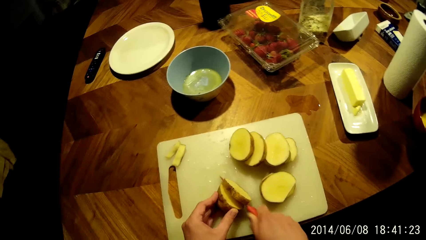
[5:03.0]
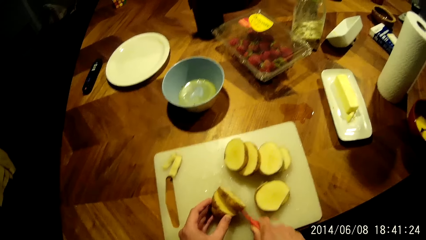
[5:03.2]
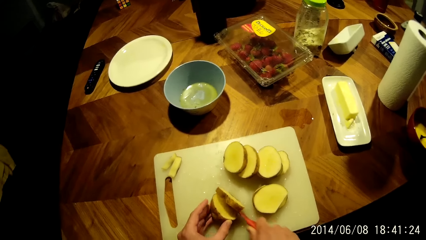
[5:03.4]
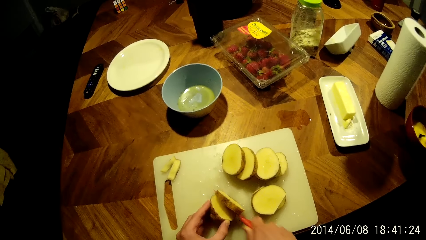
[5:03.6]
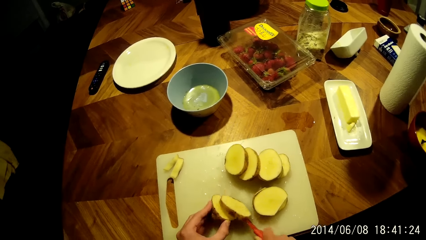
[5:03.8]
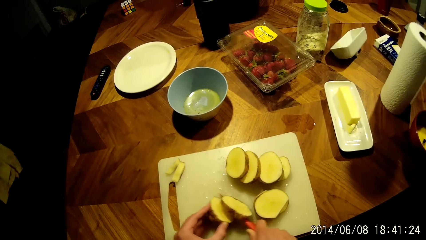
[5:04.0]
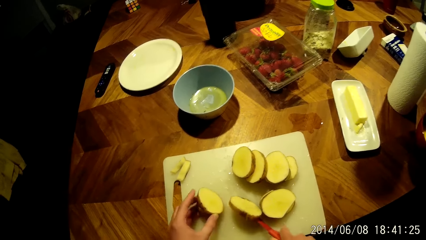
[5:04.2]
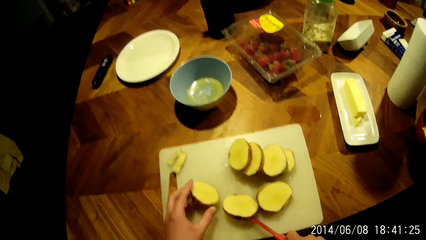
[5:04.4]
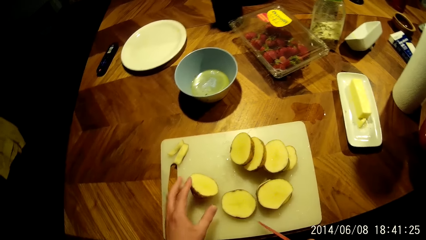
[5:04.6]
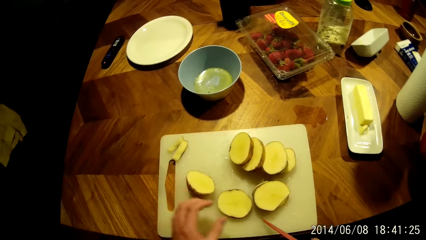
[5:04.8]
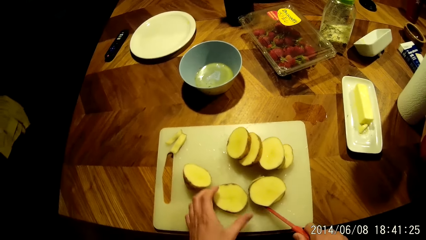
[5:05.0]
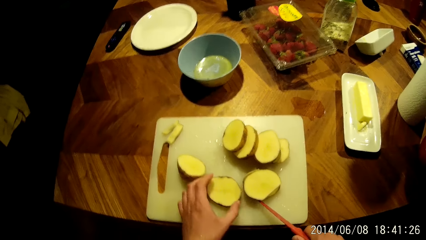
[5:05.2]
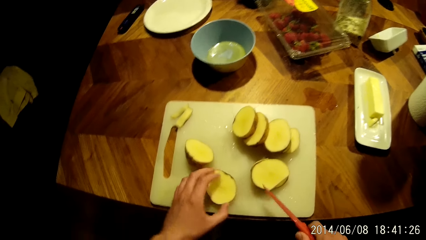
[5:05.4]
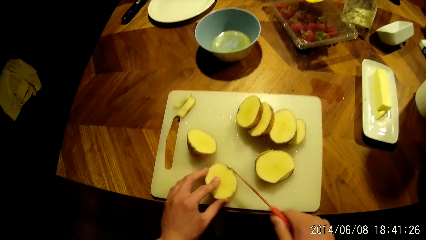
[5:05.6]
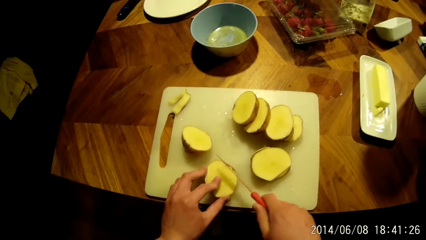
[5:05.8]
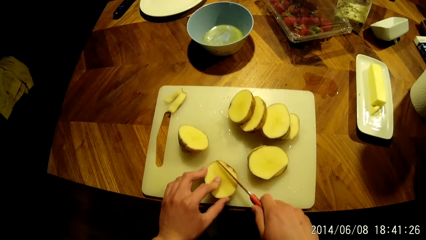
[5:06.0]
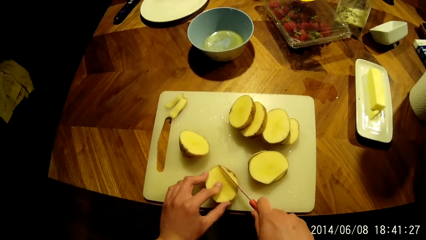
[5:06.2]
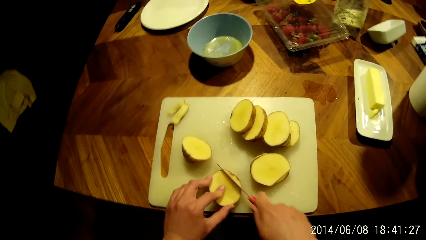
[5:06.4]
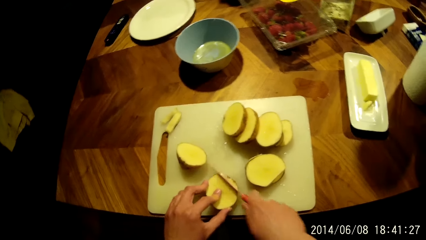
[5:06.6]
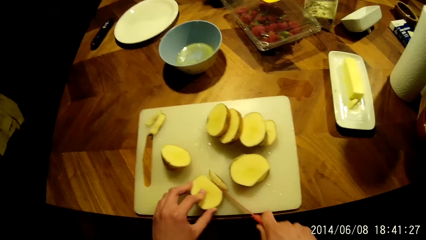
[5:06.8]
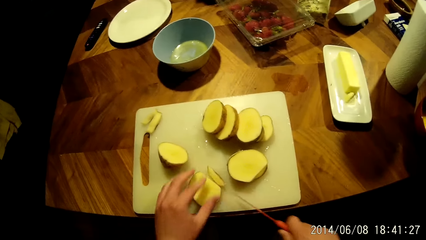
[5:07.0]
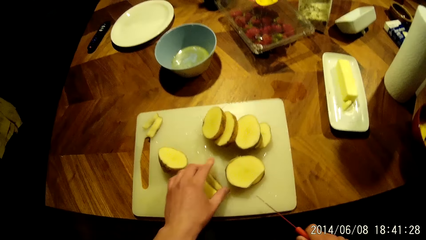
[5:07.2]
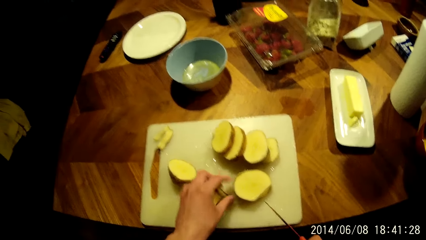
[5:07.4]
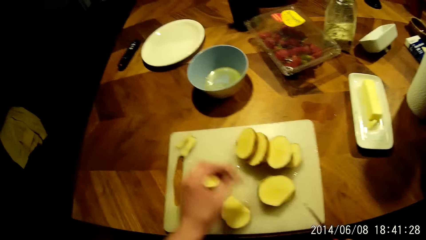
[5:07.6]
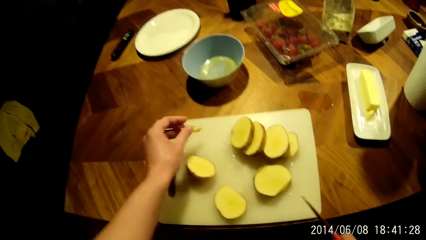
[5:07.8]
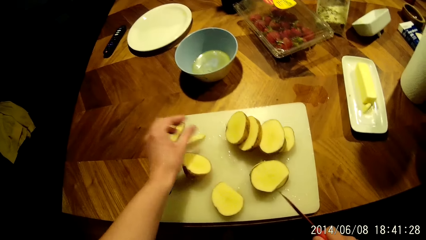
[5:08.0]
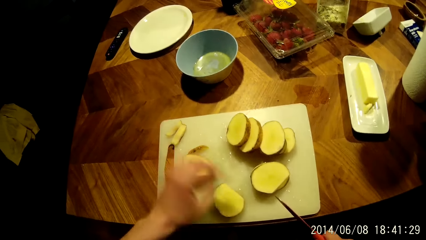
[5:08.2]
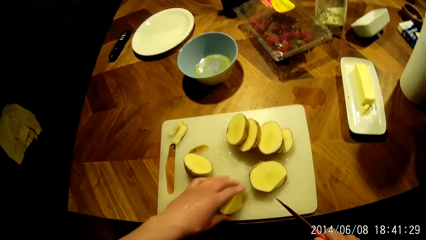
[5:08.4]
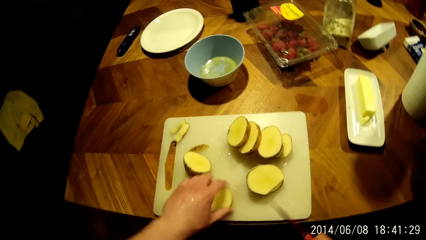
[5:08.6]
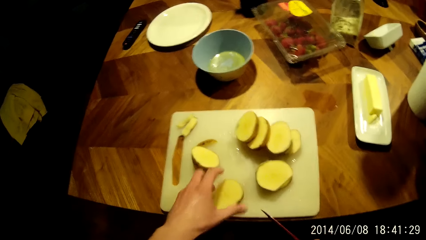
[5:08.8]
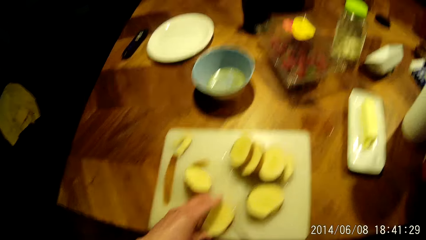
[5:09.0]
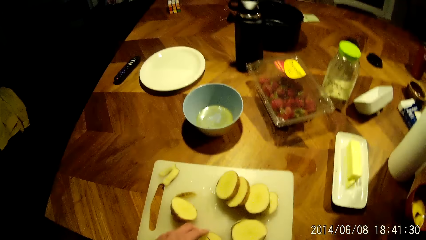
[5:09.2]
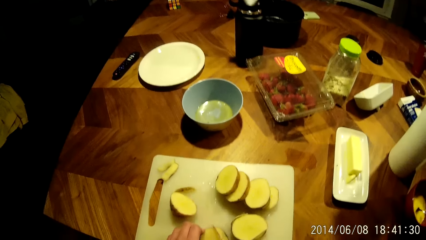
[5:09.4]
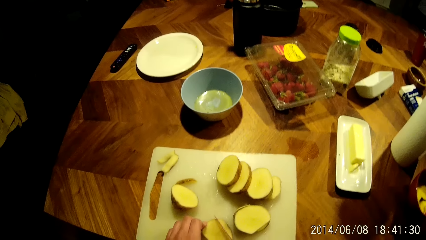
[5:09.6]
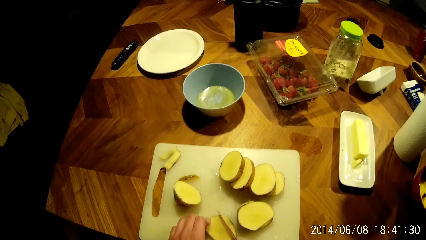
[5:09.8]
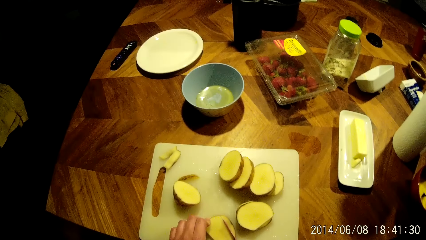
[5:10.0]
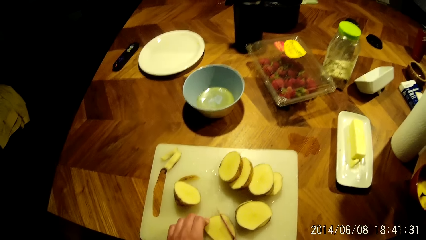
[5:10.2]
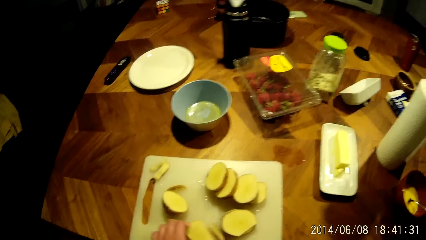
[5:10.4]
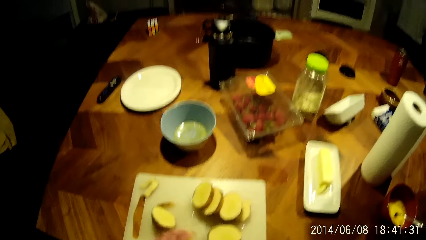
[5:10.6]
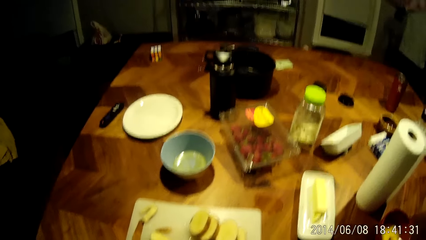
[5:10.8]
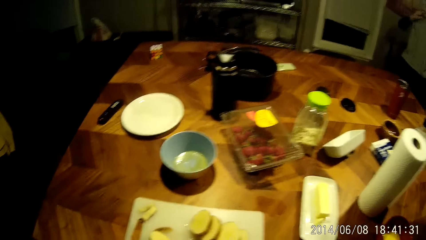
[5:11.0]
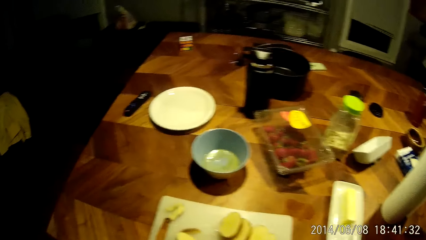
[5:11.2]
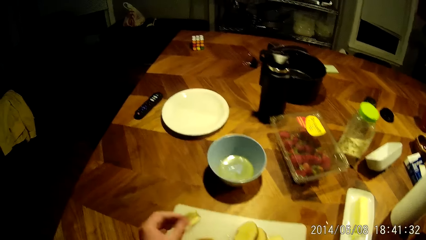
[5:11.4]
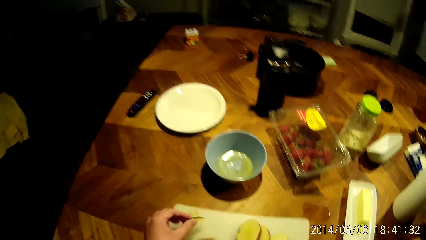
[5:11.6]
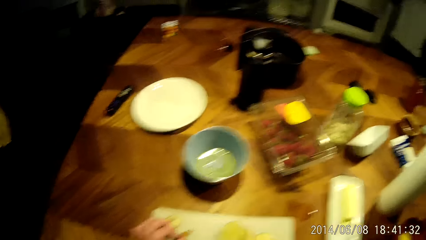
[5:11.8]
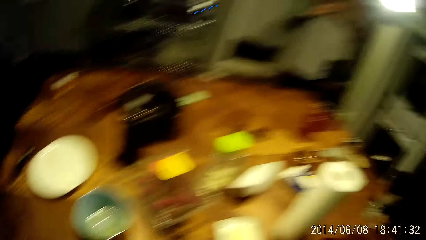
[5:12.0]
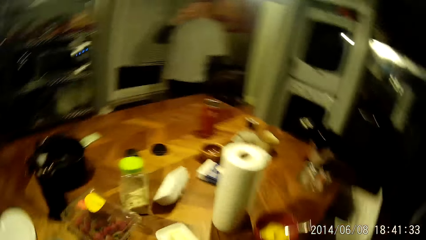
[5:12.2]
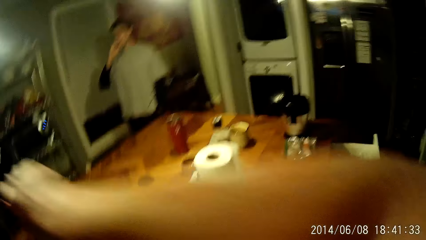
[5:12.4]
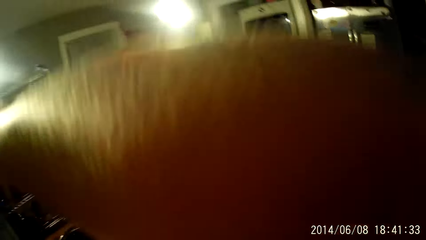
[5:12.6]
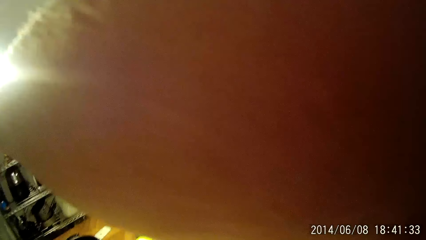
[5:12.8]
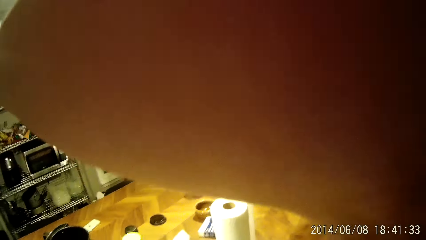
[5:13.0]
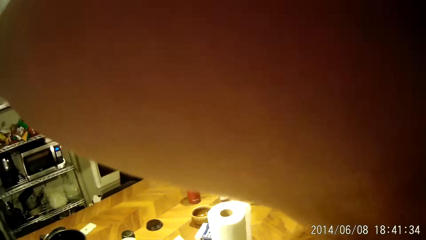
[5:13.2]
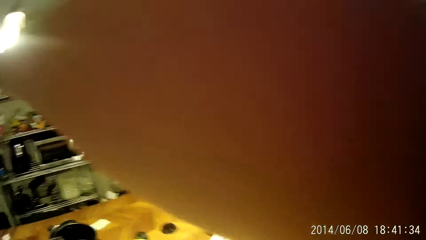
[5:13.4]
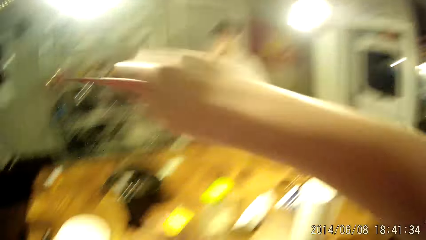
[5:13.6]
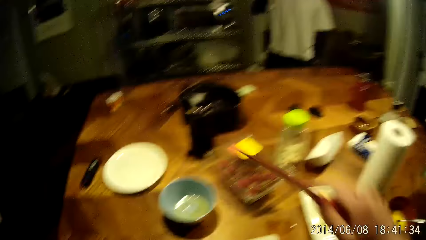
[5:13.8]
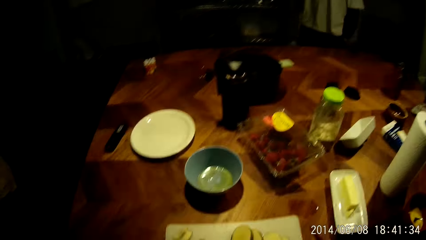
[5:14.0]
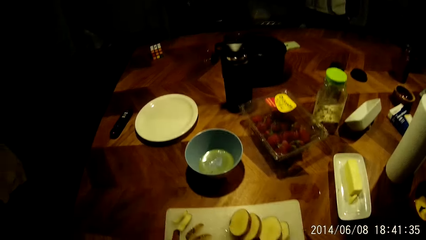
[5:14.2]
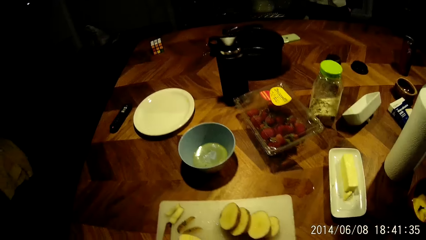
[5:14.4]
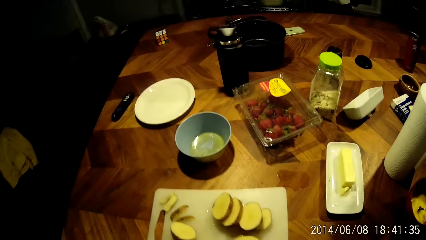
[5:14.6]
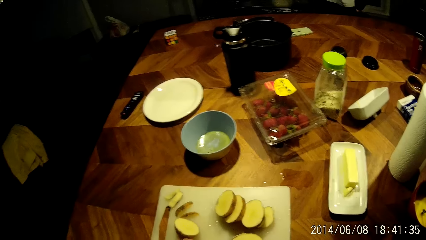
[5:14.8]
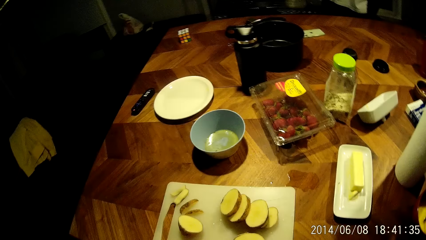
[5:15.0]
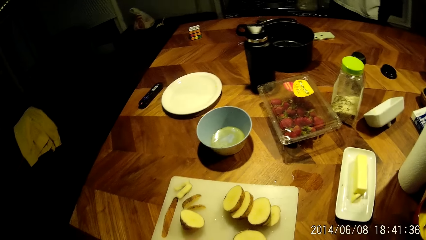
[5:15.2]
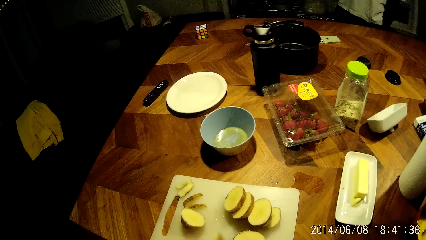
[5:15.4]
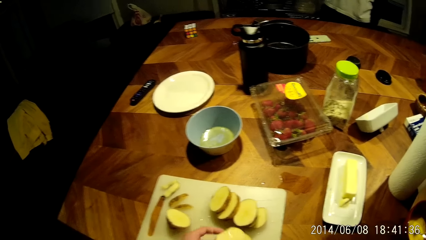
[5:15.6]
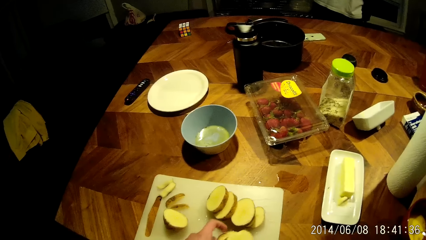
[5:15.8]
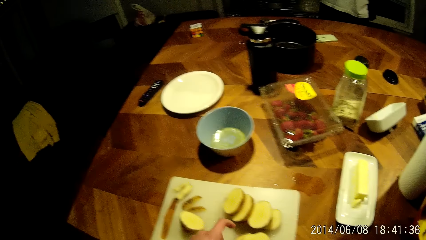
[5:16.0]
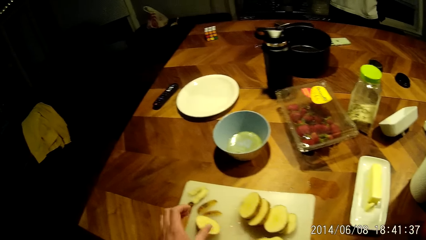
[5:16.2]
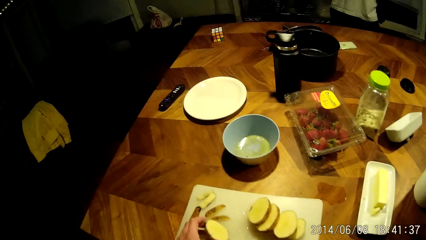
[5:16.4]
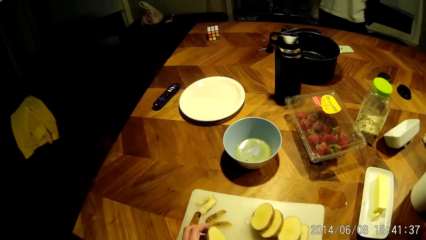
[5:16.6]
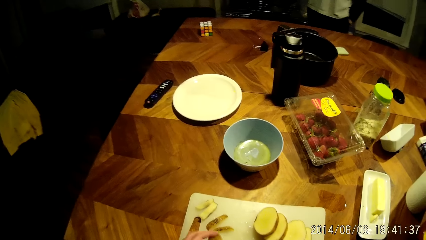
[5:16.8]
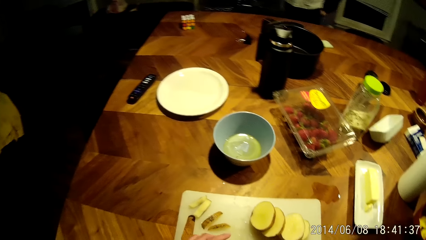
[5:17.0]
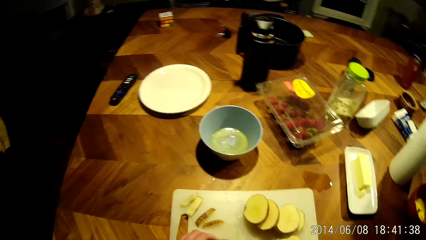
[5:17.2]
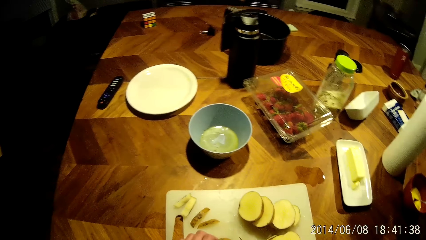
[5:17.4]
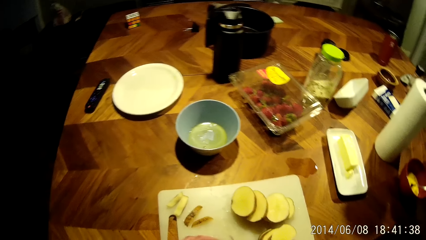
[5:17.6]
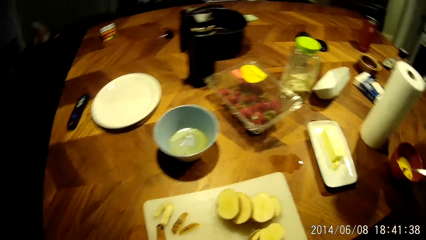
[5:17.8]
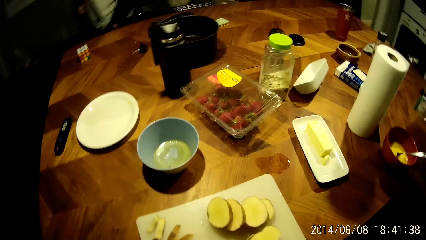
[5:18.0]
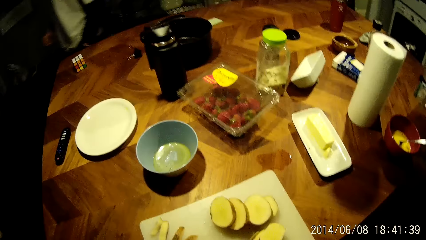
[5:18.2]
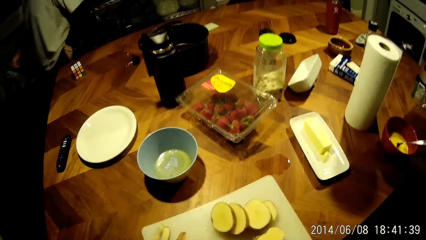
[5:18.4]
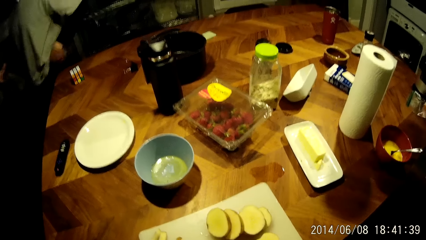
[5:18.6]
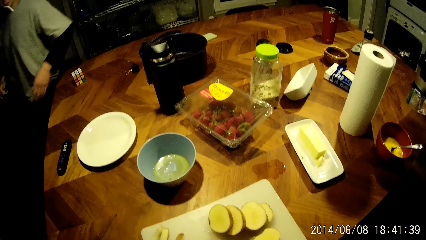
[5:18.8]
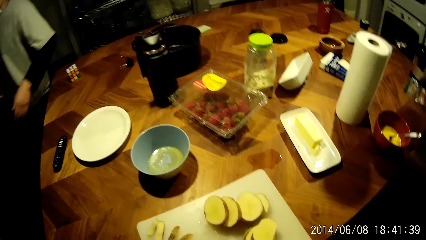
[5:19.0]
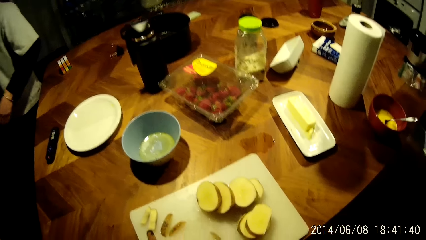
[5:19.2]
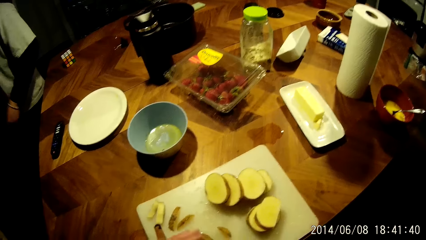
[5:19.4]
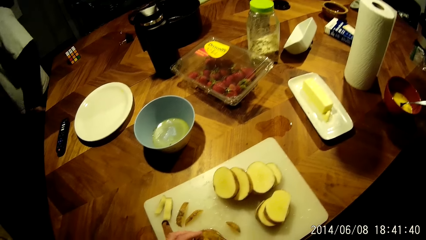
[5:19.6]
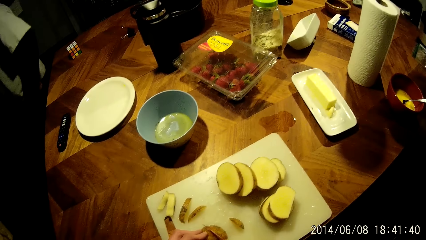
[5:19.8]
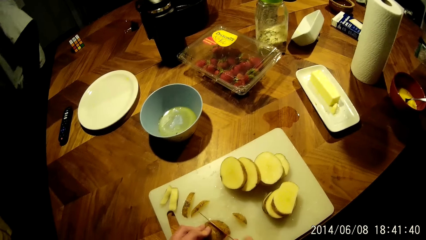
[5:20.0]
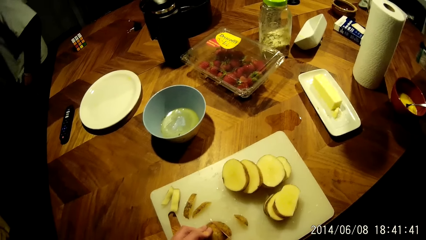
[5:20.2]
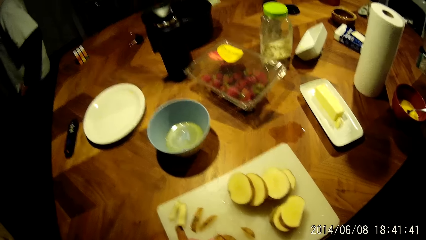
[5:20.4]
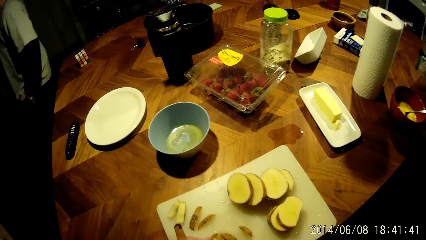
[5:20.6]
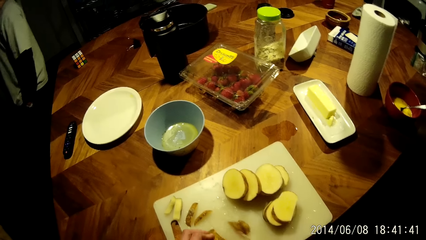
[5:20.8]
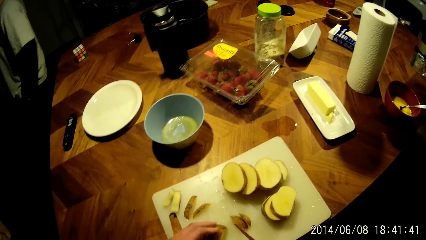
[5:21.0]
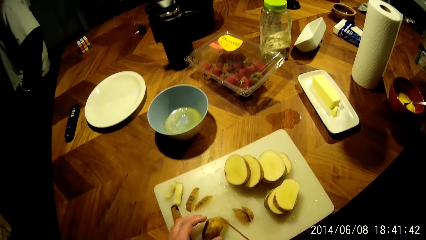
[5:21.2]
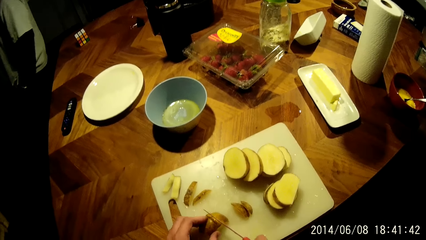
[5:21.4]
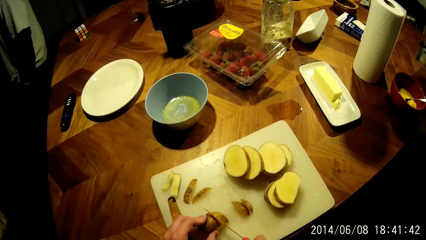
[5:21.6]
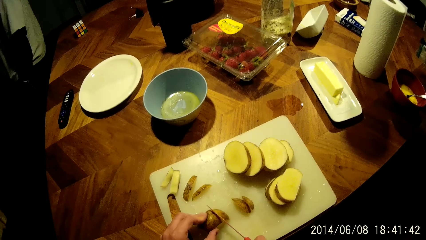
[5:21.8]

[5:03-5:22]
The camera wearer cuts a slice of potato. He places the potato slice aside. He slices potatoes. He interacts with a man. He moves his hand. He cleans his face with his right hand. He adjusts the camera. The man walks around. The camera wearer cuts the yam or potatoes on the cutting board with the knife in his right hand. He looks around. The man walks around the house and pockets his hand in his pocket.
